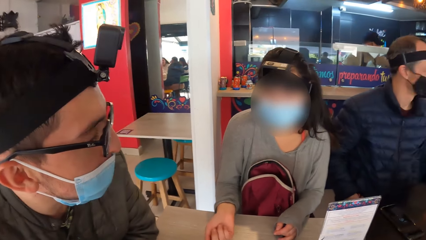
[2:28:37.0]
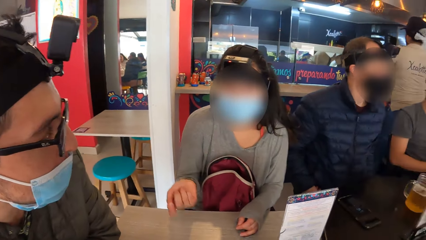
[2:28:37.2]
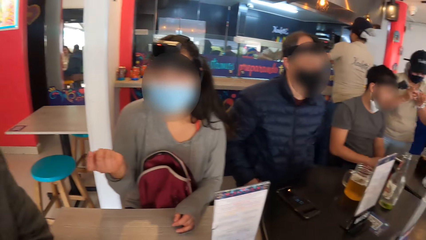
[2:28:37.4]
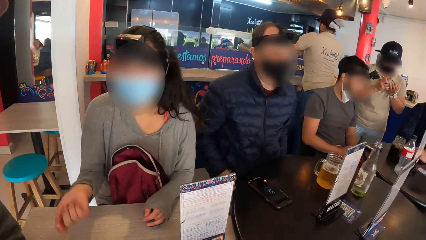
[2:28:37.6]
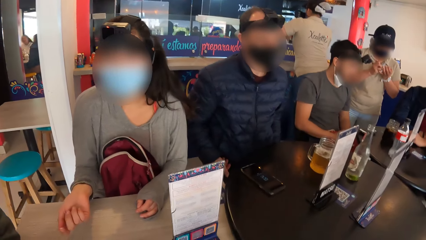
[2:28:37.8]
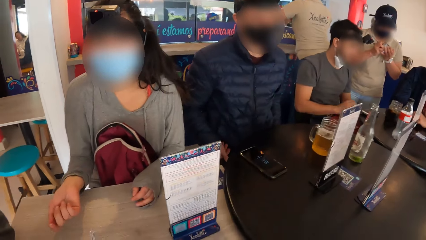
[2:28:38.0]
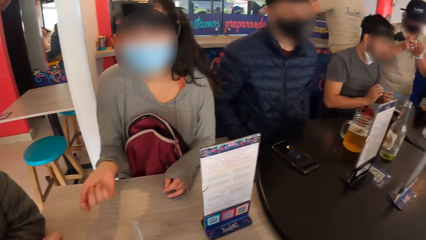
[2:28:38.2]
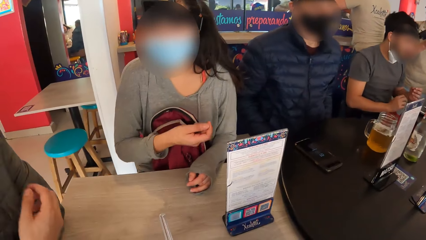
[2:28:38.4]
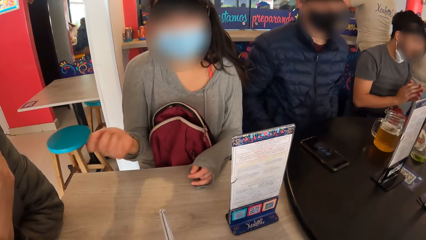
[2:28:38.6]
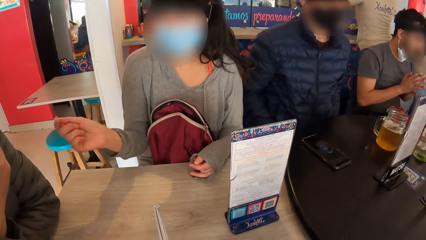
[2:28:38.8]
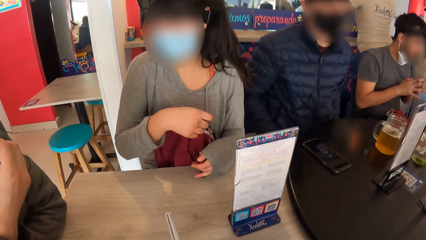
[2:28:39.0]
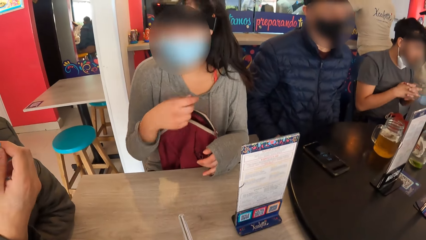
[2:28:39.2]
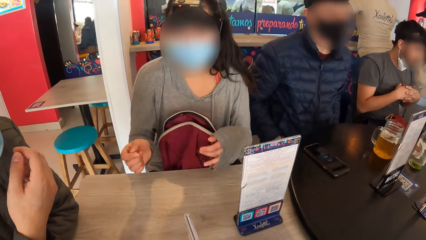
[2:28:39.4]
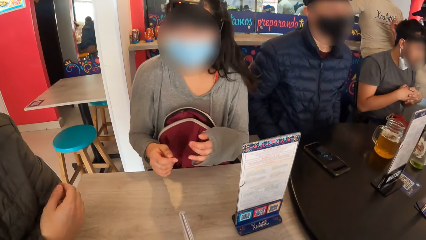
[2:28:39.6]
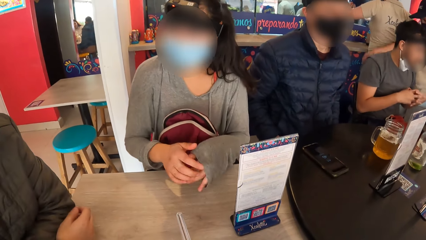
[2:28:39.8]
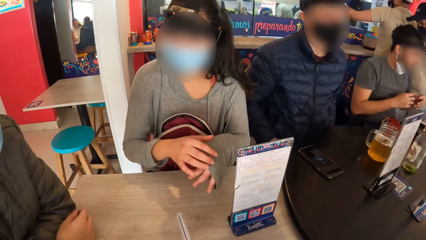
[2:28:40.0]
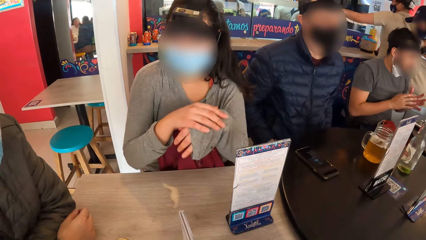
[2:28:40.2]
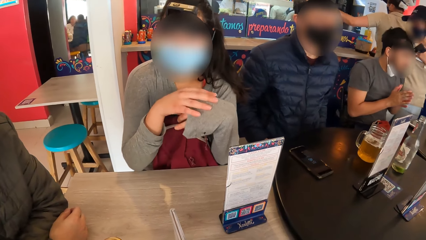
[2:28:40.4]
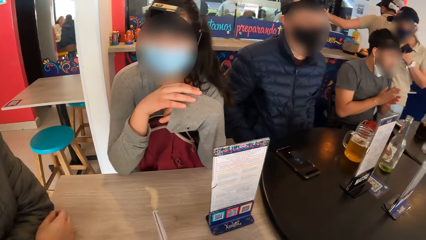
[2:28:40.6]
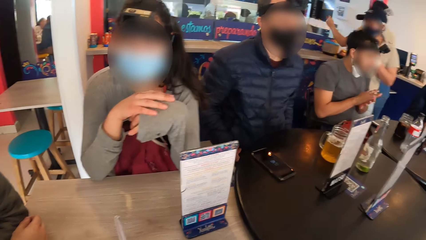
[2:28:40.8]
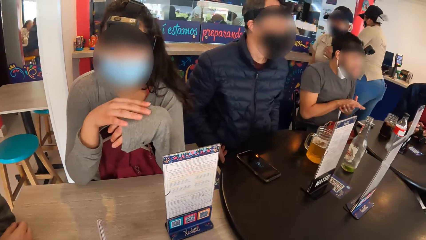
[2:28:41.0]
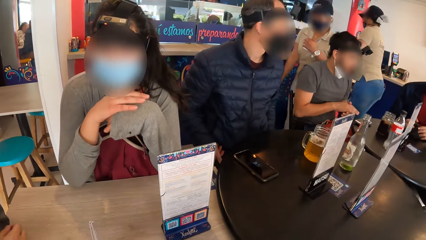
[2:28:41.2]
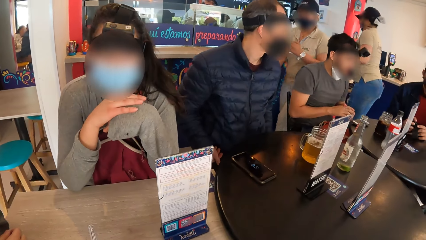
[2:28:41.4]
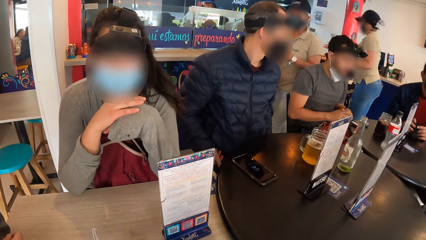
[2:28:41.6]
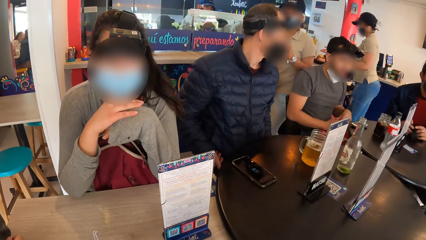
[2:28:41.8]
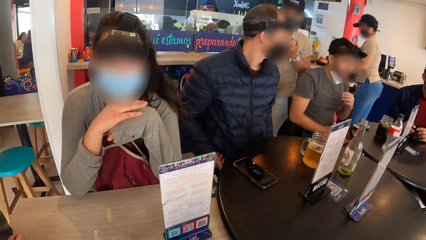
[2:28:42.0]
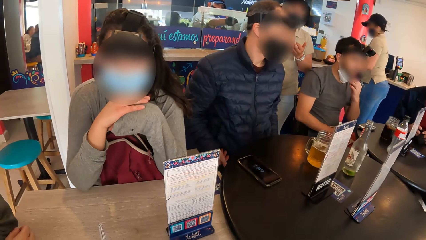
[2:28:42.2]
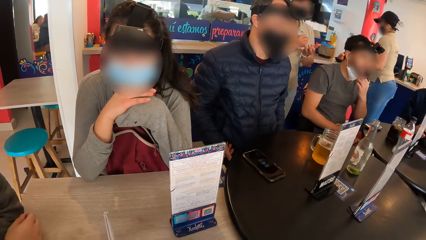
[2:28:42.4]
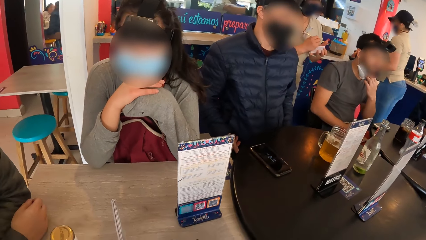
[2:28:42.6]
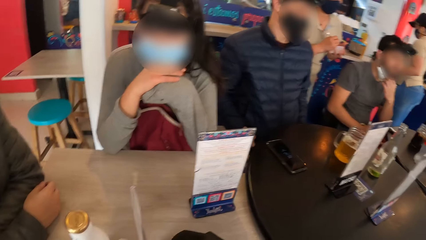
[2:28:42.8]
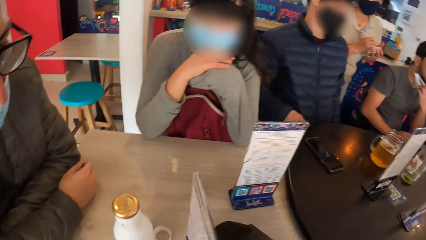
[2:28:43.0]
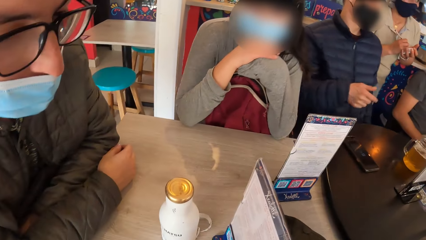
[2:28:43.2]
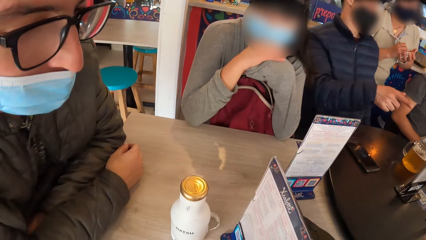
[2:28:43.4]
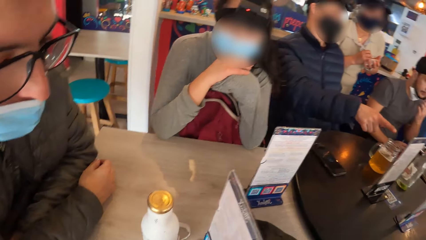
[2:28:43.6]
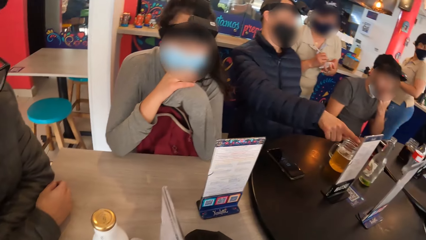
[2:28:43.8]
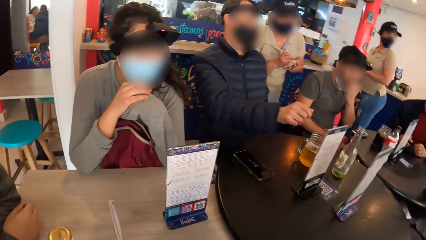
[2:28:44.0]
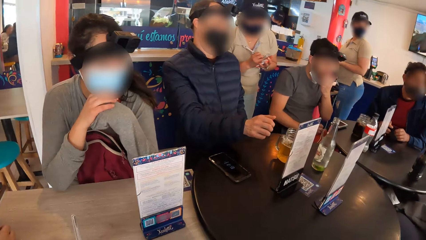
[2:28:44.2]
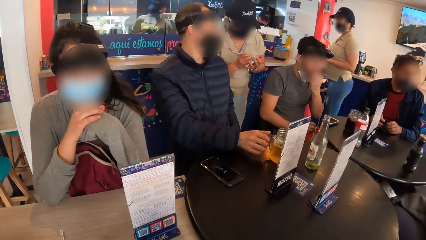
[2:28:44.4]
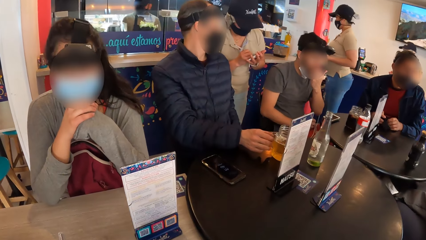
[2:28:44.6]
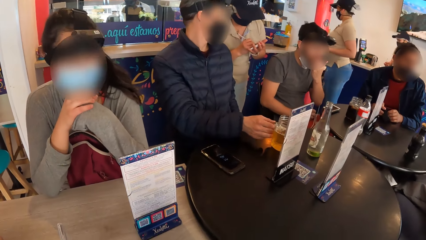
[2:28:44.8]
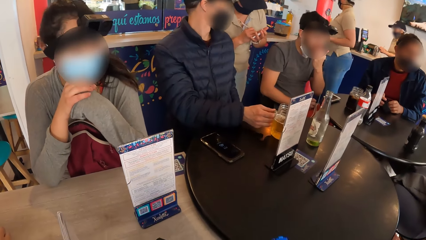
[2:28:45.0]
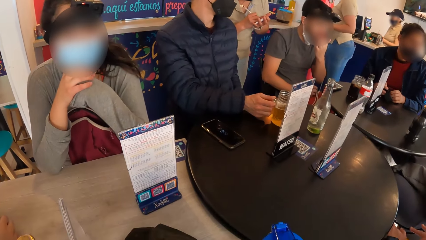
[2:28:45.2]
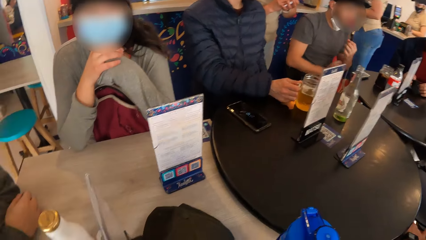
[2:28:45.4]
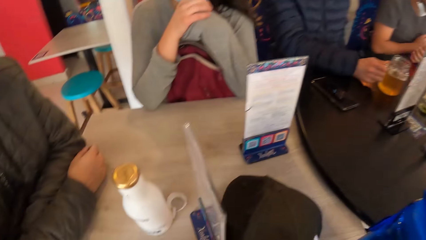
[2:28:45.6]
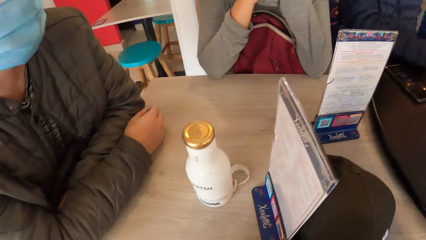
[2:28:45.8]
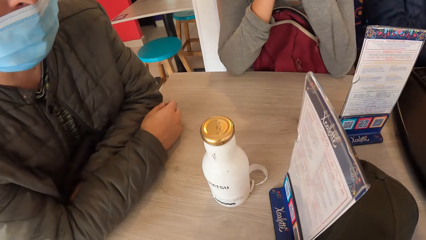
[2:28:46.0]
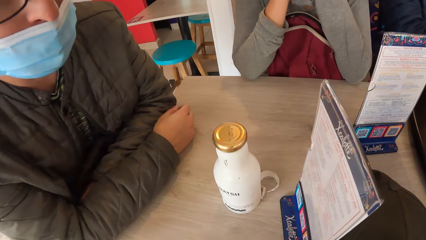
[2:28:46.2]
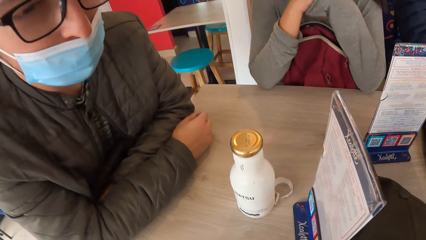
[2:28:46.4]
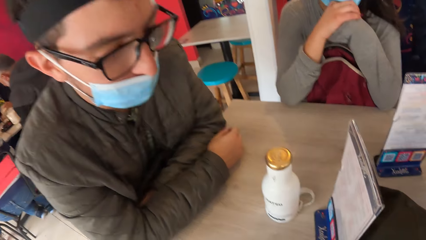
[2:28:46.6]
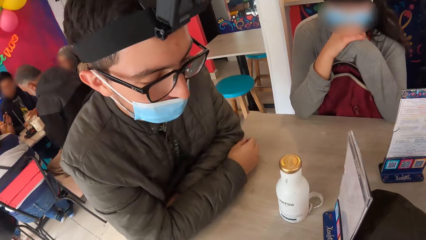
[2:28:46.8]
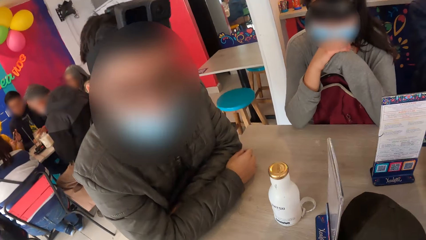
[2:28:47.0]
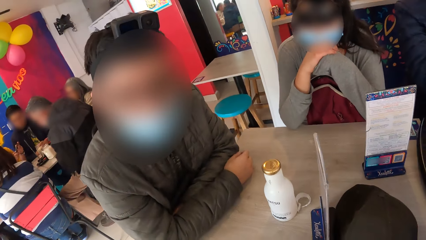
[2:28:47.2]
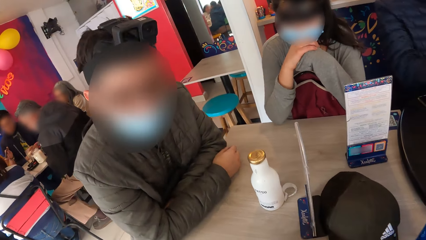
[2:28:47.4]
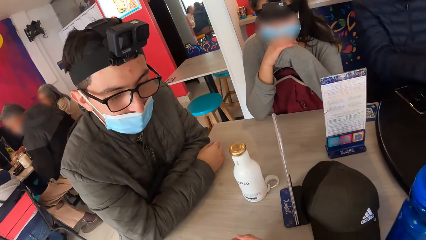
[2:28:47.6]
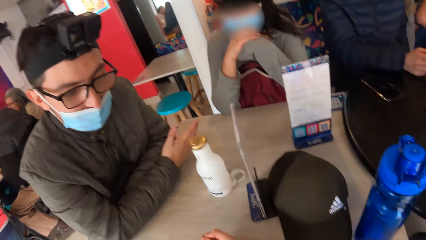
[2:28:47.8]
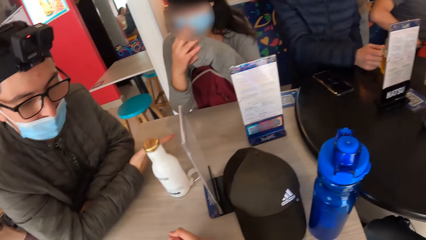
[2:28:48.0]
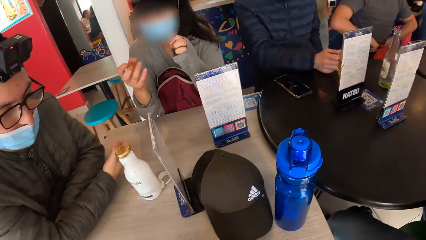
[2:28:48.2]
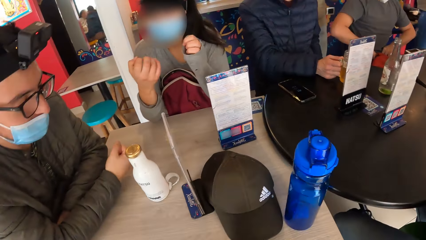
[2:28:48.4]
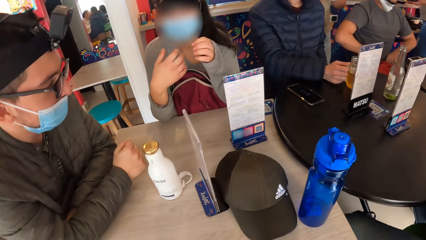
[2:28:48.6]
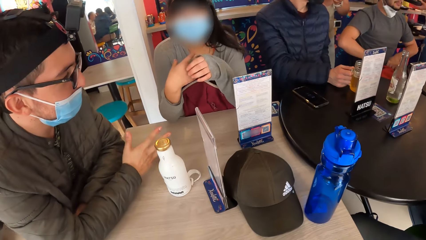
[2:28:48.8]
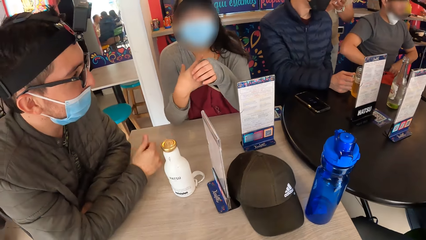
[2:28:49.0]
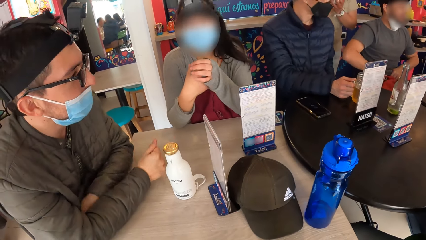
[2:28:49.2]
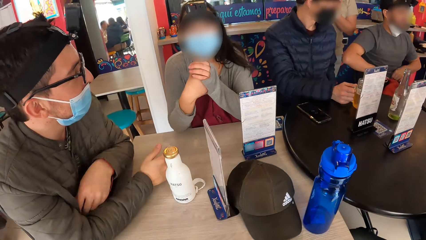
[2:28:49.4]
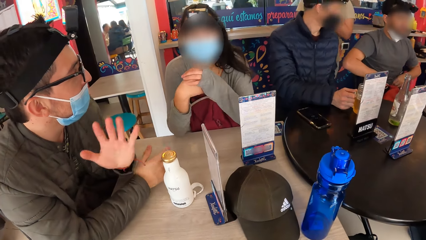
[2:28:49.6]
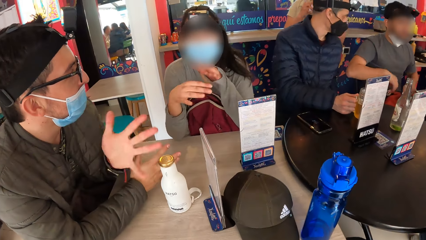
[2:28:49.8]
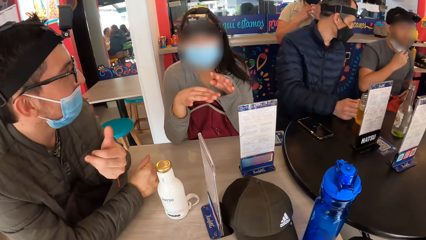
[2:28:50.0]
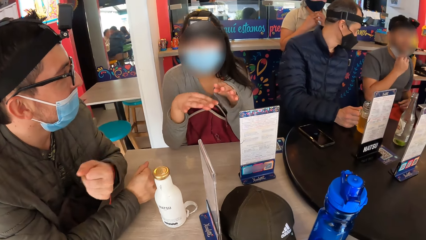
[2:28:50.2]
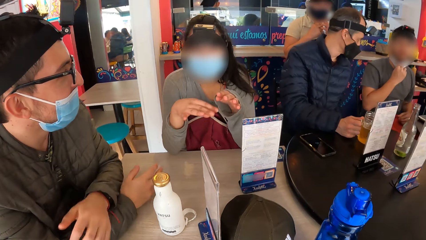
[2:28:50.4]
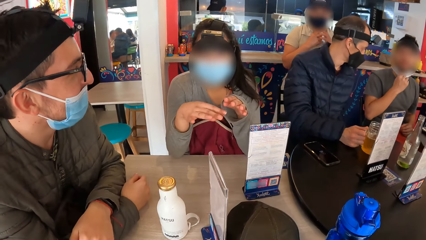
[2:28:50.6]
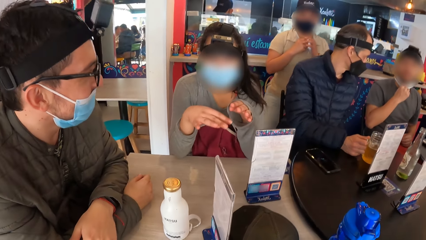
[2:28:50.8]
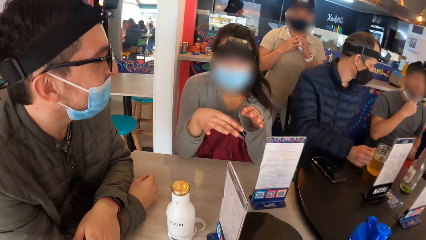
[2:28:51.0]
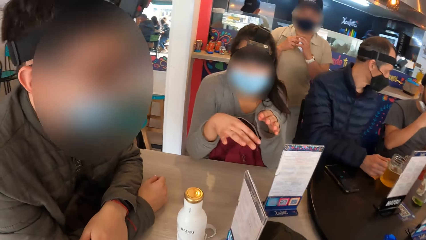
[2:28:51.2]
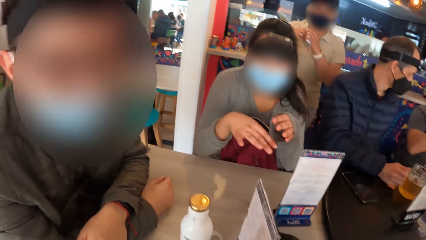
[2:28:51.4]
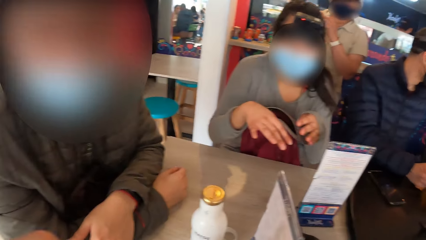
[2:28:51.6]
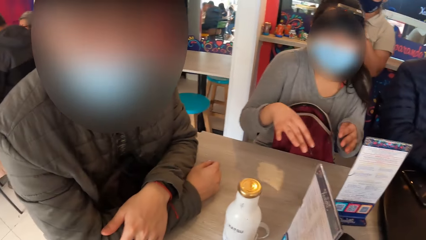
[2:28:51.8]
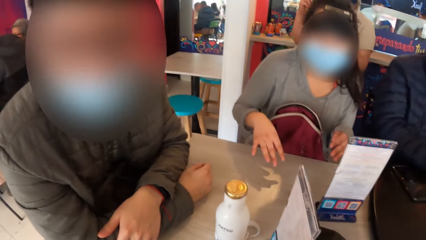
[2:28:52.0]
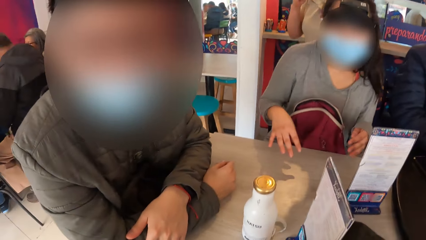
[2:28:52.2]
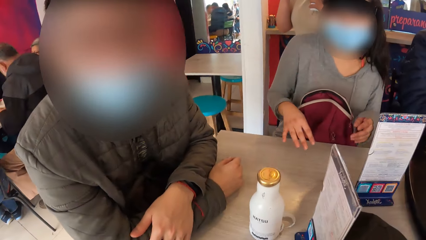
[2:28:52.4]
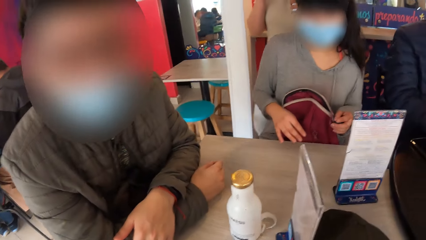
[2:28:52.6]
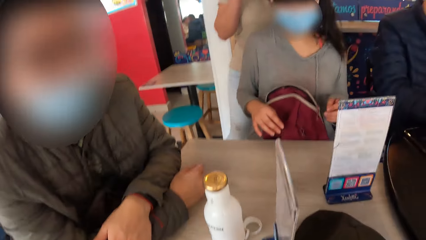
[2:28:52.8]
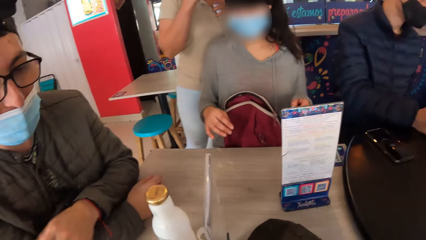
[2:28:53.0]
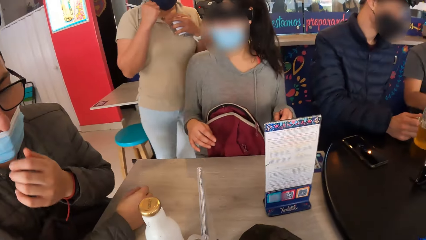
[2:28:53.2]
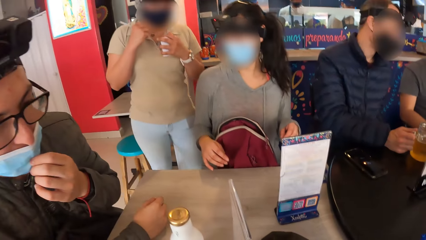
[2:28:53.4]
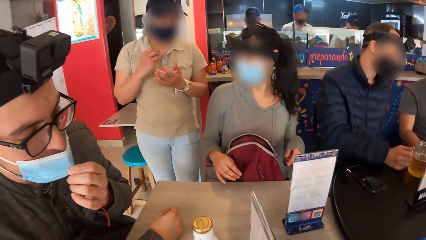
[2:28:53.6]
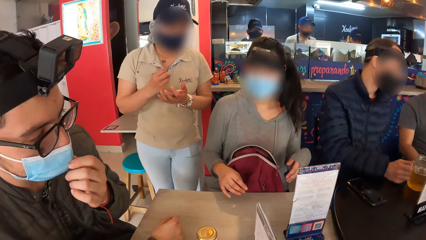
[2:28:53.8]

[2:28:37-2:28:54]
A man adjusts the face mask on his face with his right hand. Another man moves both hands, folds both hands together, and claps his hands together. A woman places her hands together. The second man adjusts the face mask on his face with his left hand. A third man points with his right hand and interacts with a waitress. Another man picks up the glass. The camera wearer looks around the table. A man interacts with another man. A lady gestures out with her hands. The camera wearer interacts with a man. A waiter interacts with another woman.
